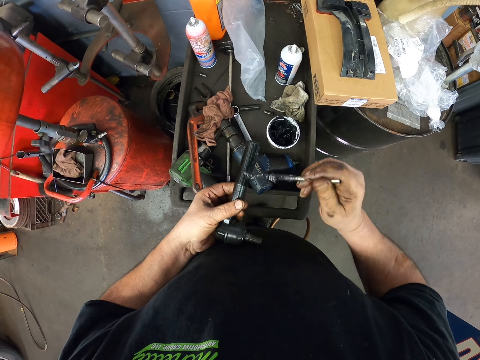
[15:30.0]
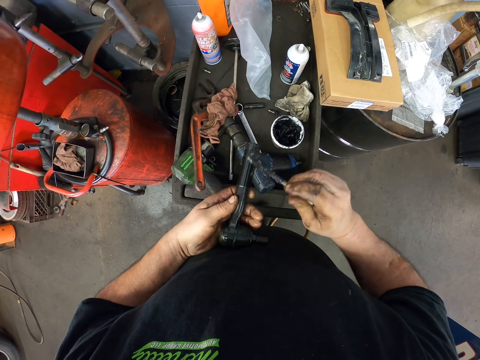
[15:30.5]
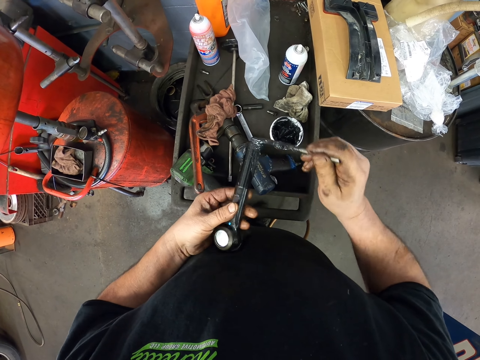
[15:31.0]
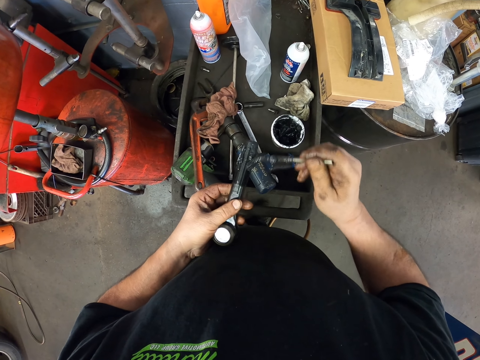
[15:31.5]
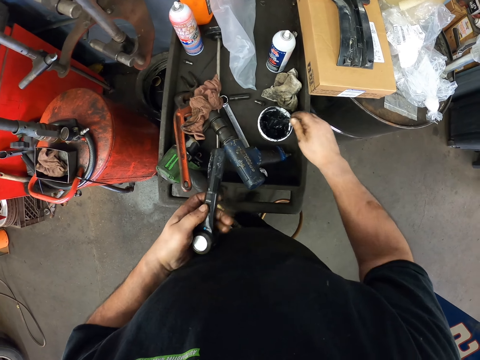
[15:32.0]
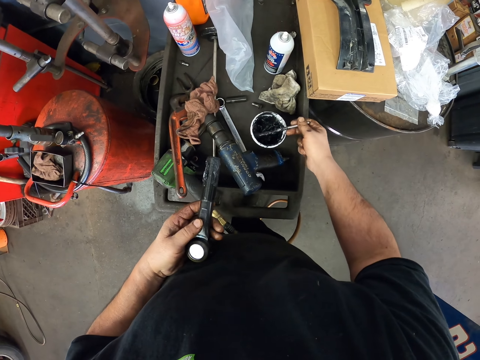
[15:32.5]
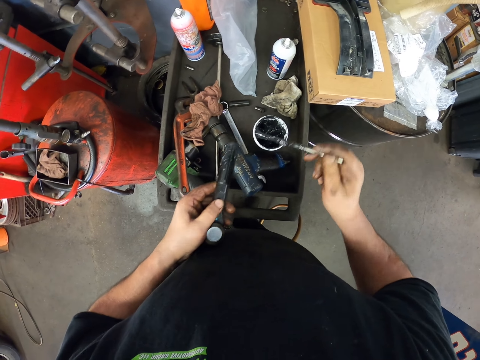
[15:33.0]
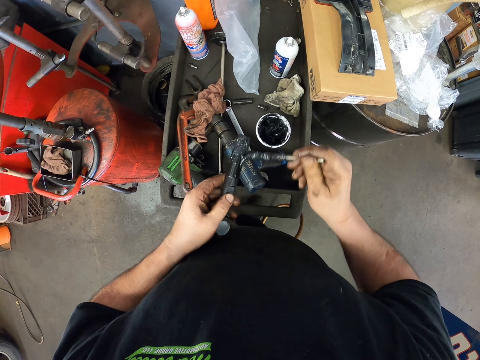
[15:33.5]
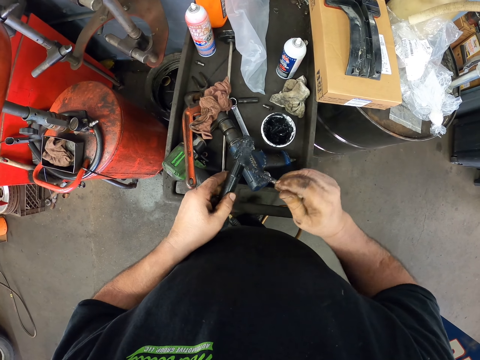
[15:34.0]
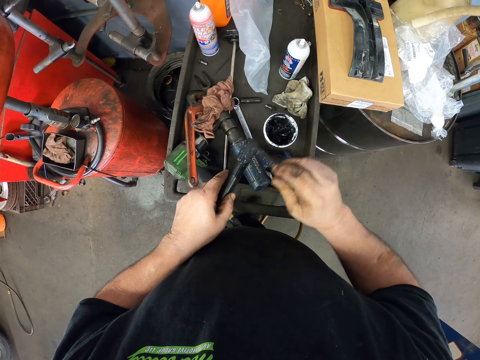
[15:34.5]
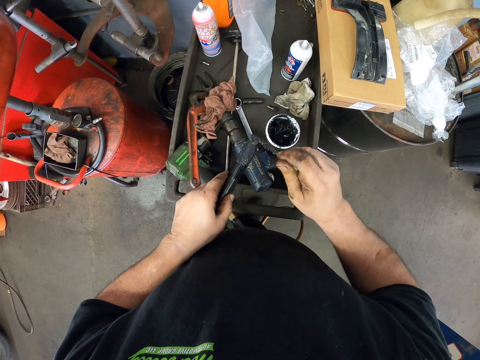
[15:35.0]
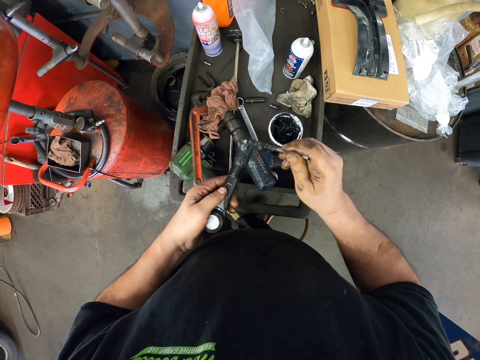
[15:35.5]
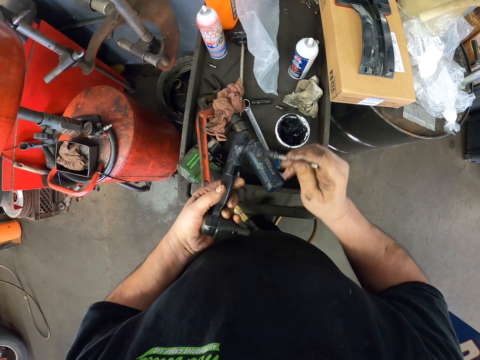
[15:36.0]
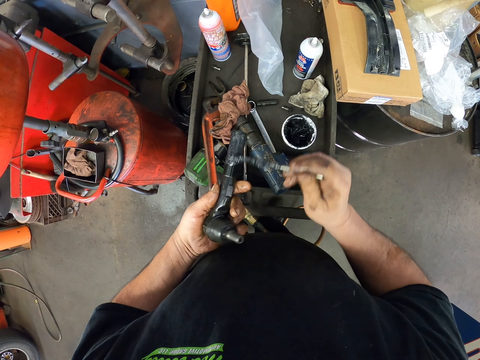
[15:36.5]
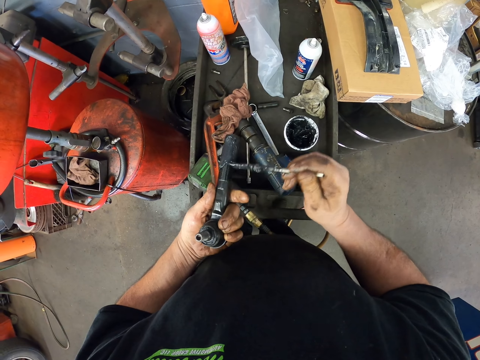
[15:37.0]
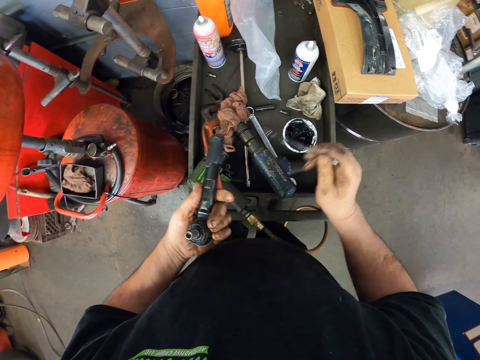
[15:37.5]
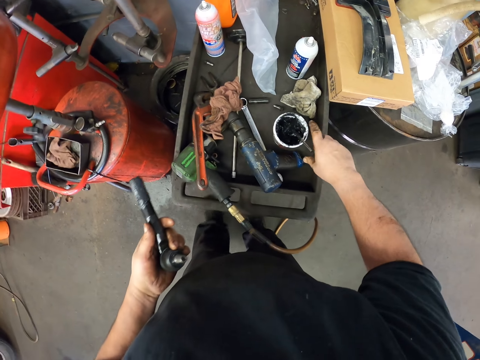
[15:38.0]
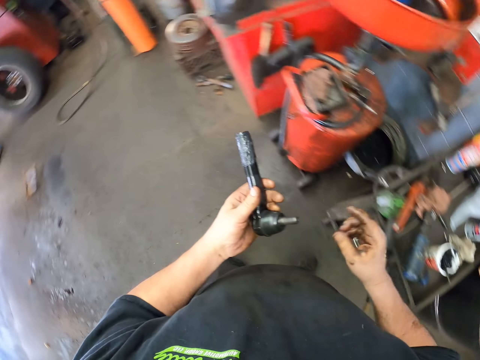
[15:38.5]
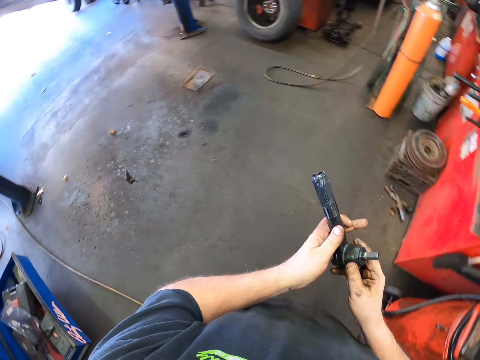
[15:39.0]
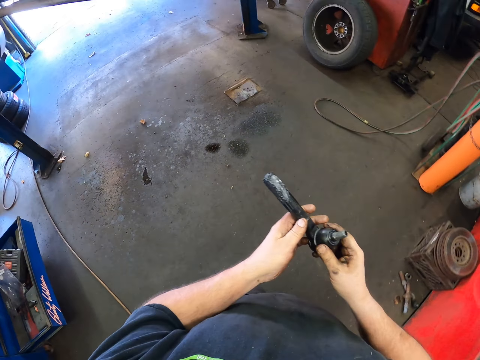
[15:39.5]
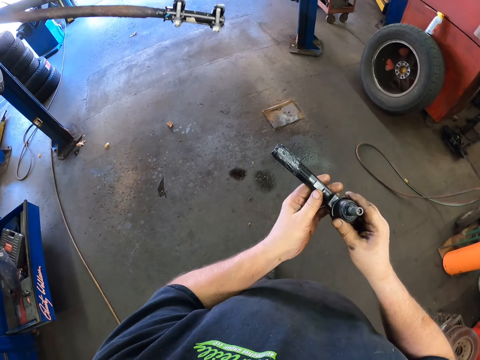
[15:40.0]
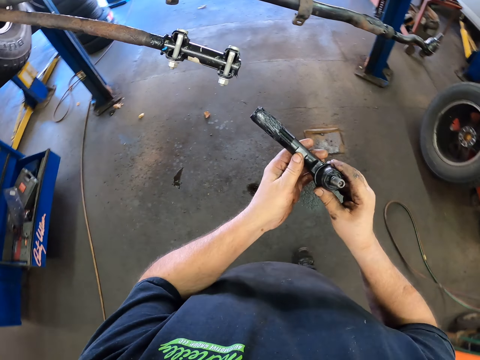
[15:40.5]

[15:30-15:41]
The camera wearer picks the grease with the brush. They apply the grease on the metal piece. They put the brush in the container. They step forward. They walk around. They hold the metal piece.

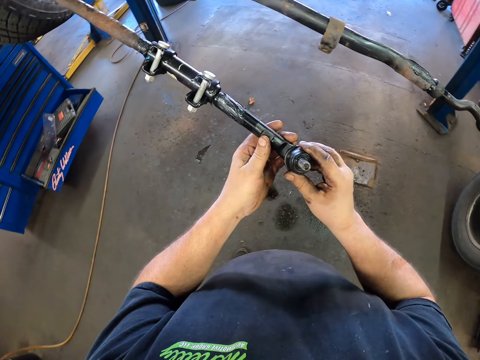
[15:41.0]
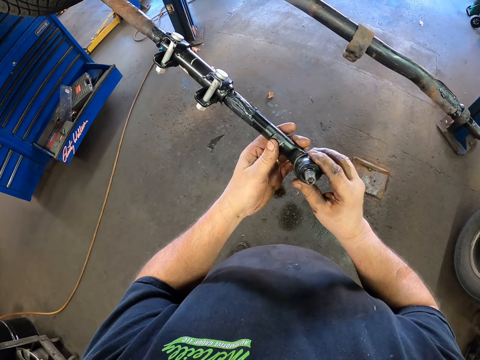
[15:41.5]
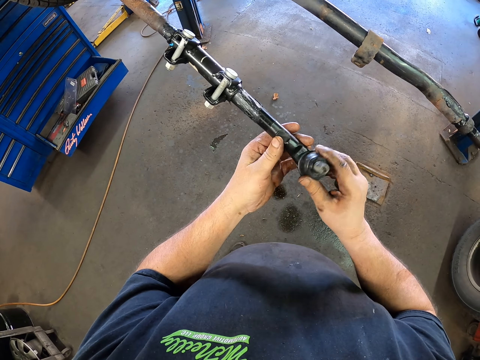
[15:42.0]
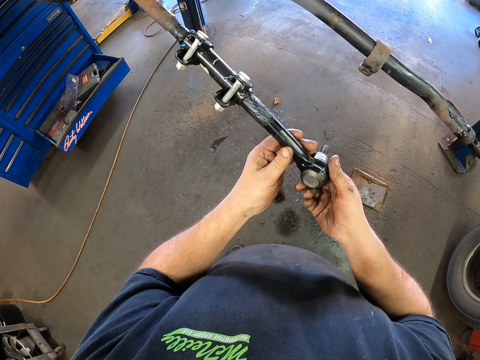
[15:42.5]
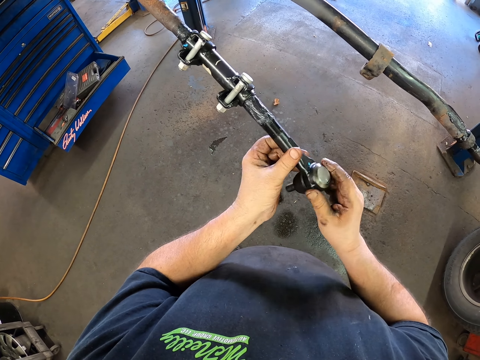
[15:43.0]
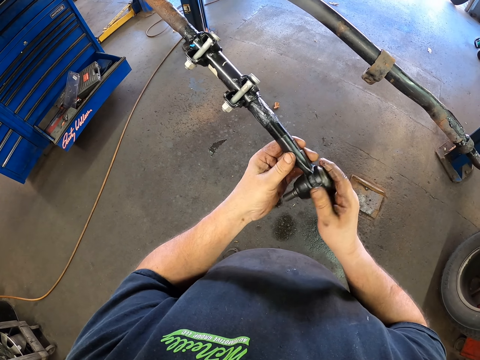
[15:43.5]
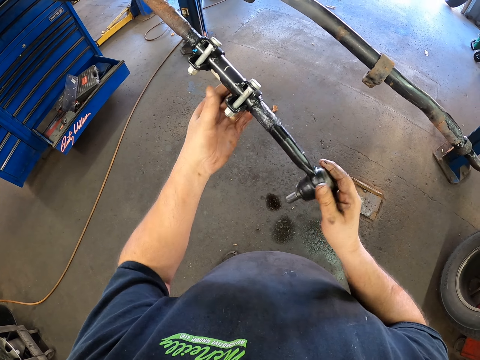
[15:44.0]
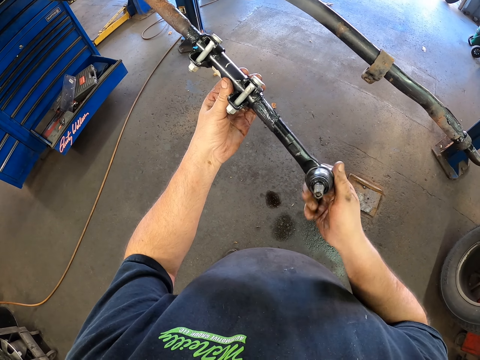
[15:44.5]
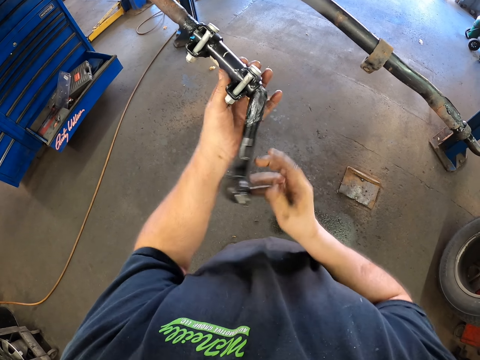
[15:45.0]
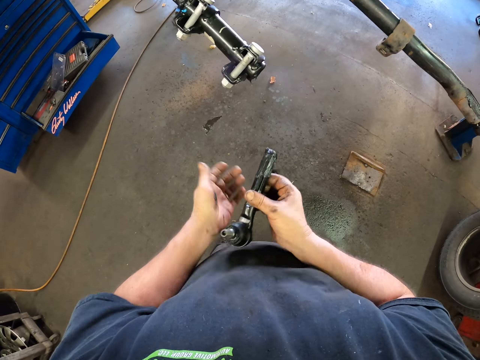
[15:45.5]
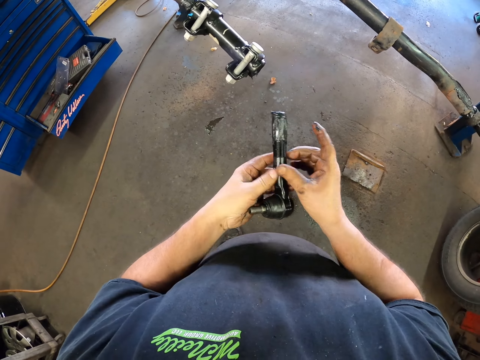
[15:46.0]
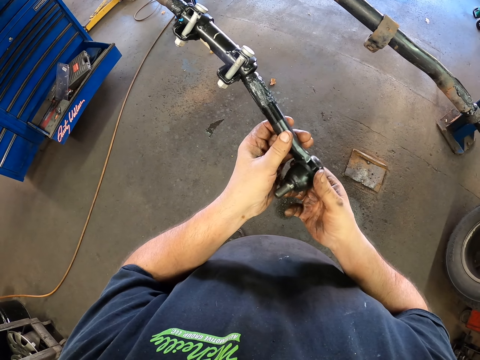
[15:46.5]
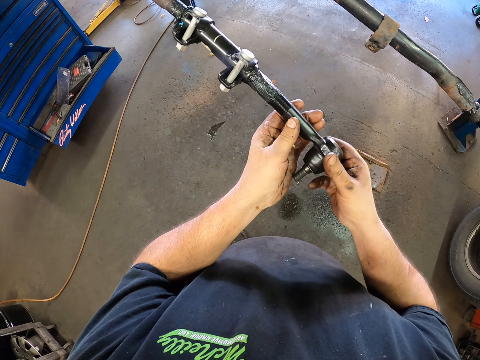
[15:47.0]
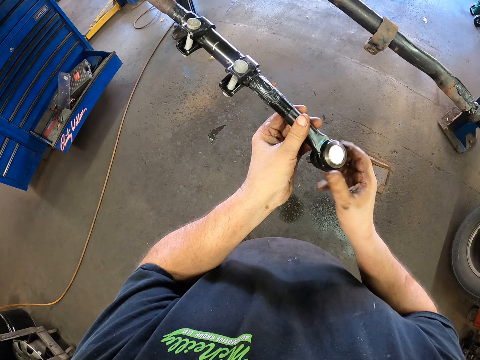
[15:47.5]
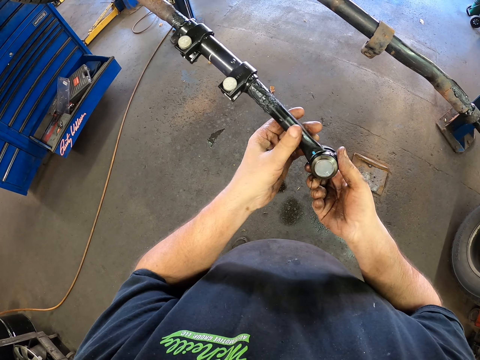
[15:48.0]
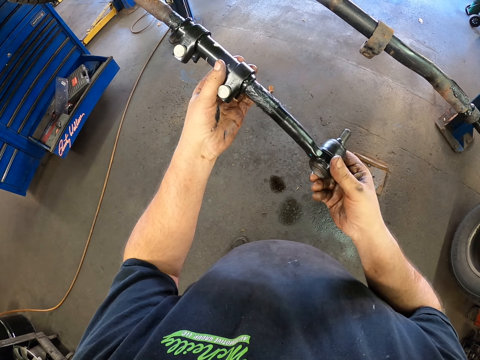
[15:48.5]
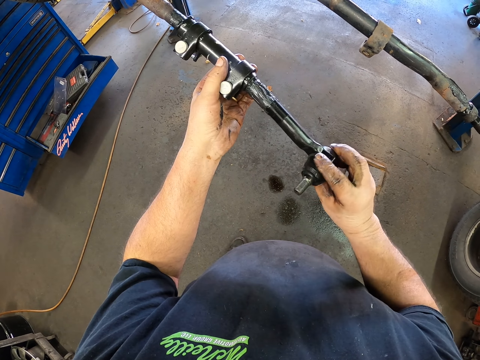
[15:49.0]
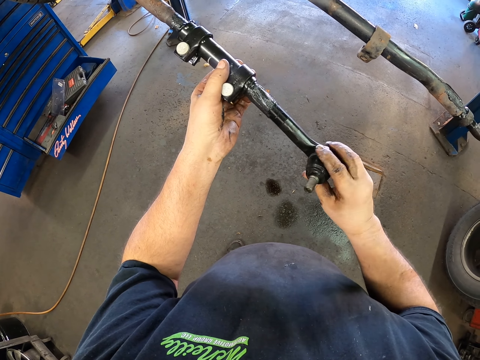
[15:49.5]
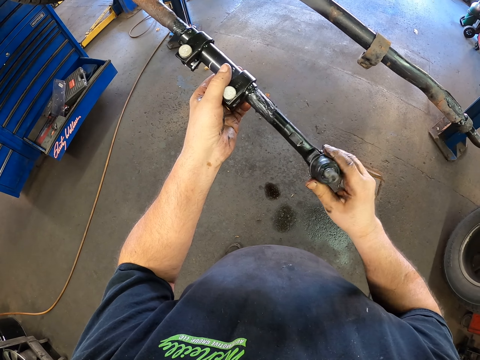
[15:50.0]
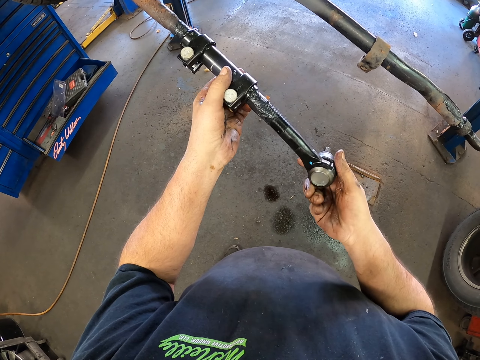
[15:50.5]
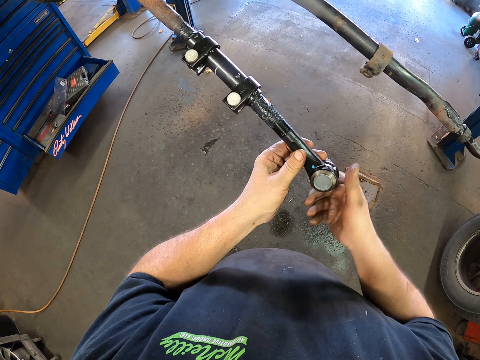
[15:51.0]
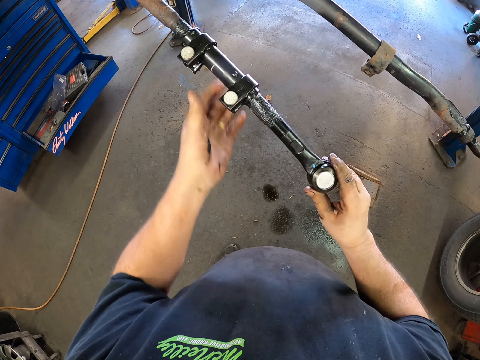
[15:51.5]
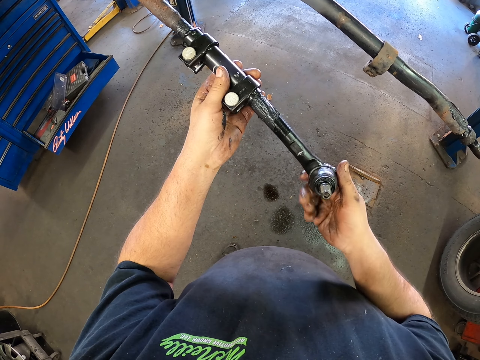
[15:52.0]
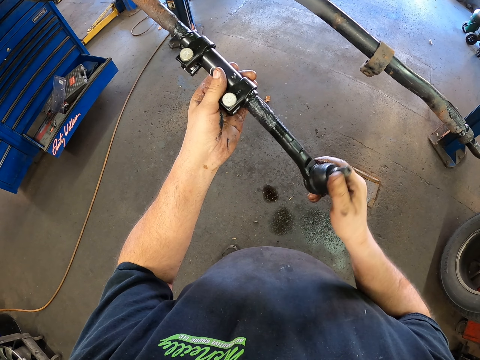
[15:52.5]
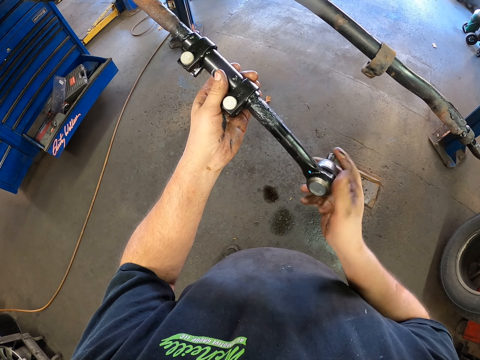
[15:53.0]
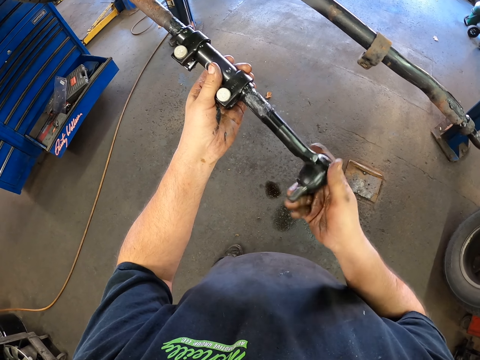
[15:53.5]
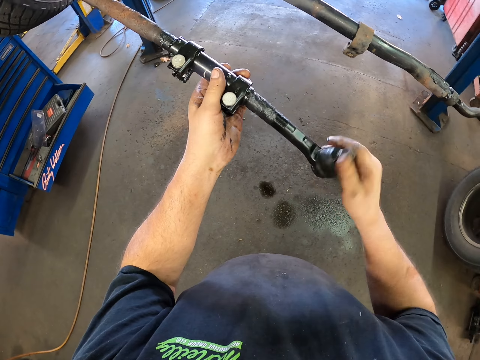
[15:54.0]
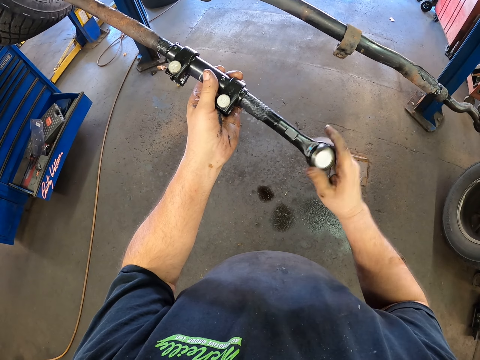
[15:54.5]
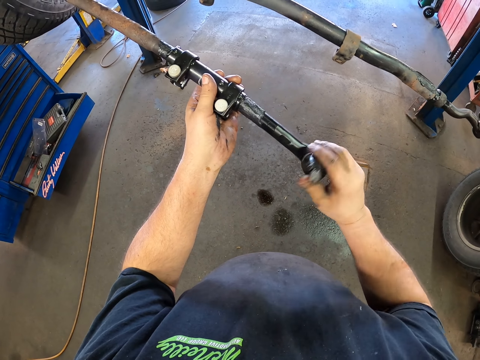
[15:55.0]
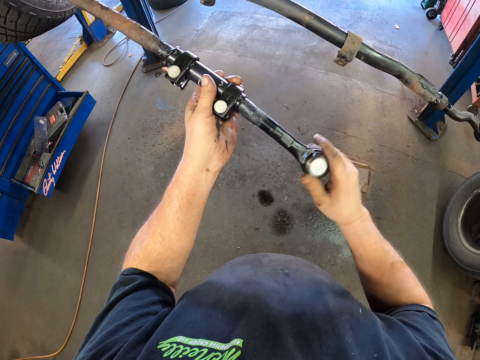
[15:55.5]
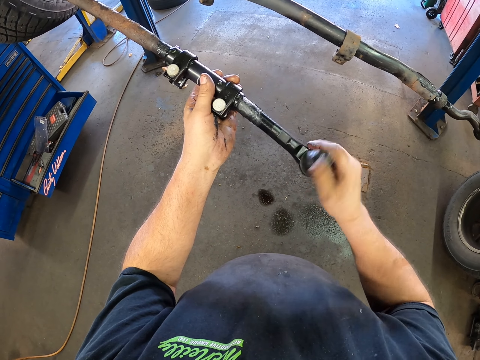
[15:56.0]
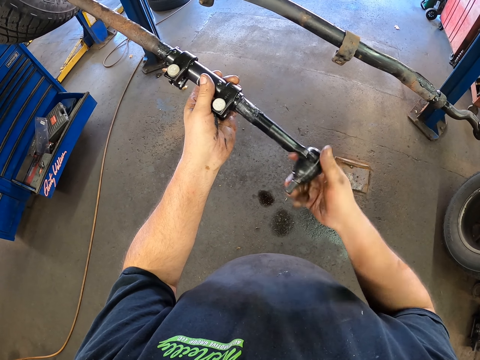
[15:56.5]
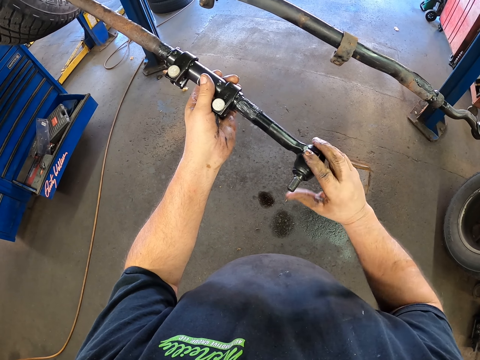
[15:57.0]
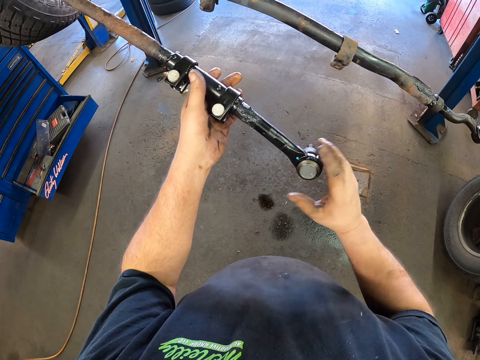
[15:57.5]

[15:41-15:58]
The camera wearer connects the metal piece to the other metal piece. They touch the metal piece. They drop the metal piece to the hand. They lift the metal piece. They connect the metal piece to the metal piece. They touch the metal piece. They connect the metal piece. They move the hand. They touch the metal piece. They tighten the metal piece. They rotate a sway bar in a metal.
